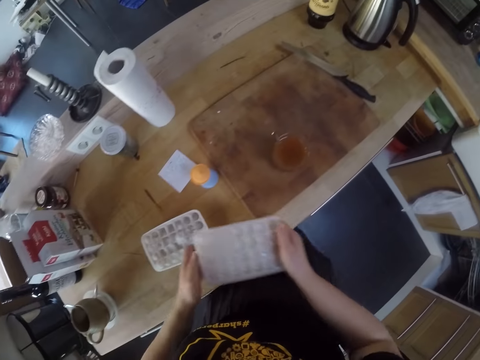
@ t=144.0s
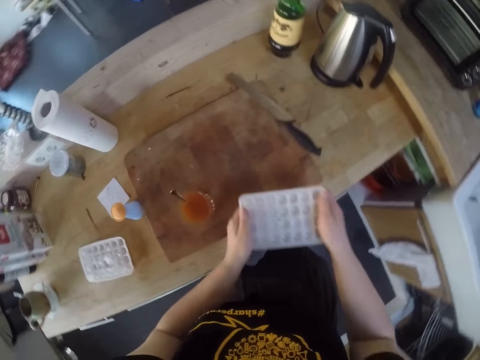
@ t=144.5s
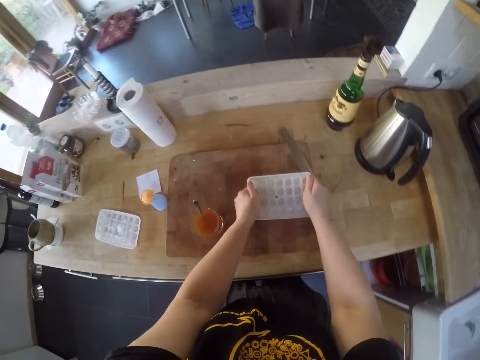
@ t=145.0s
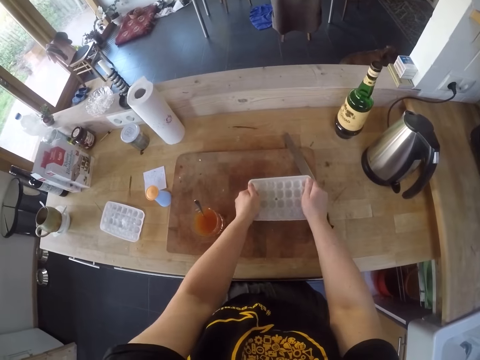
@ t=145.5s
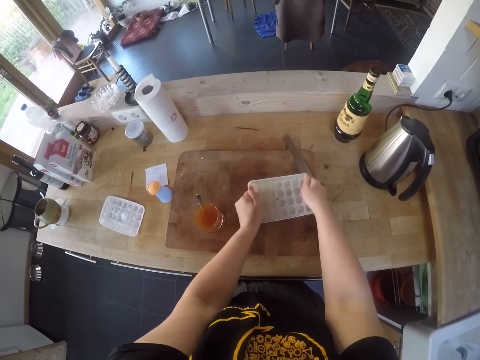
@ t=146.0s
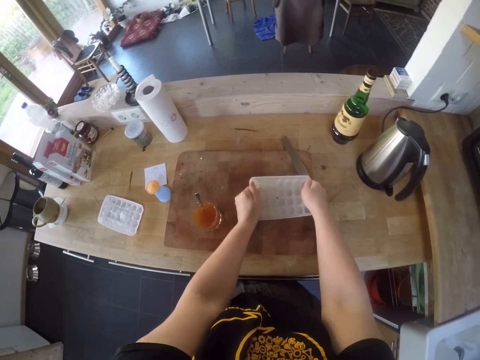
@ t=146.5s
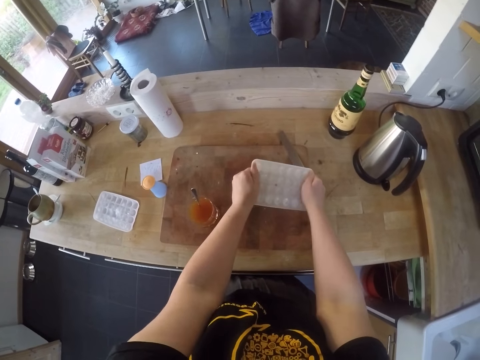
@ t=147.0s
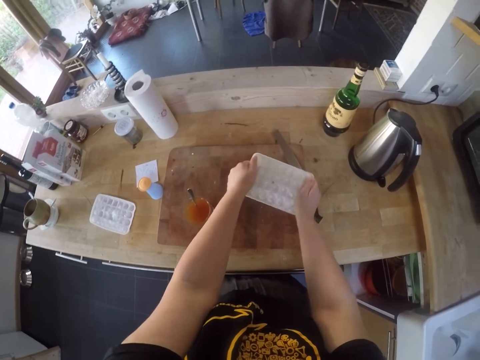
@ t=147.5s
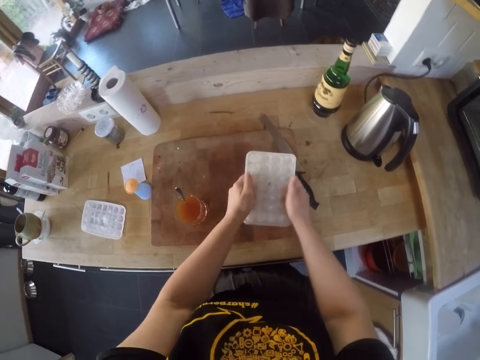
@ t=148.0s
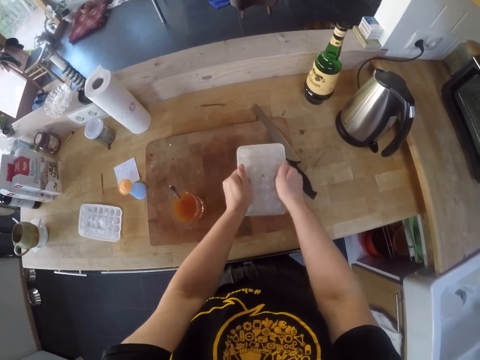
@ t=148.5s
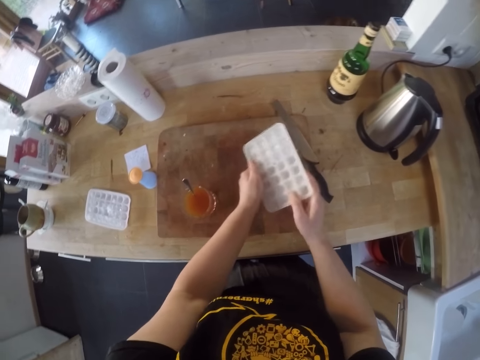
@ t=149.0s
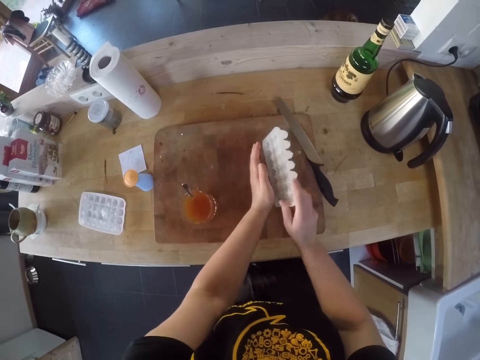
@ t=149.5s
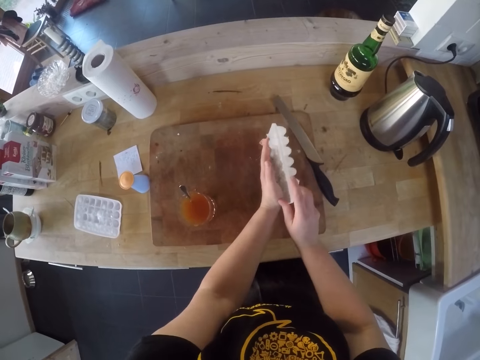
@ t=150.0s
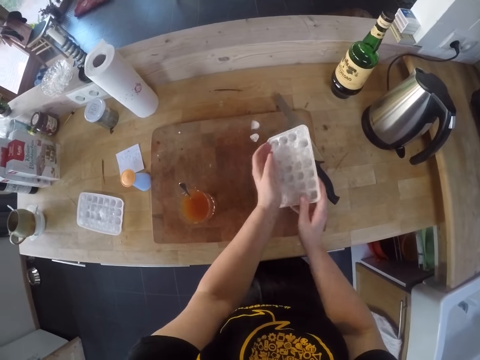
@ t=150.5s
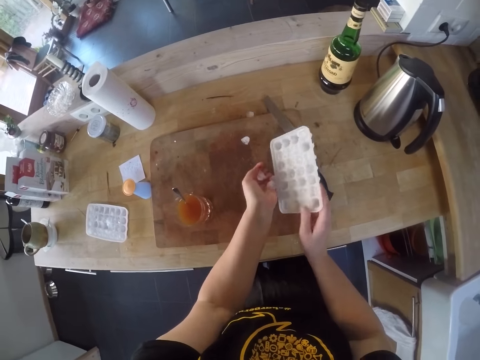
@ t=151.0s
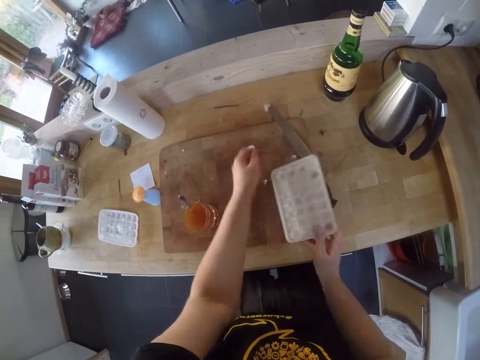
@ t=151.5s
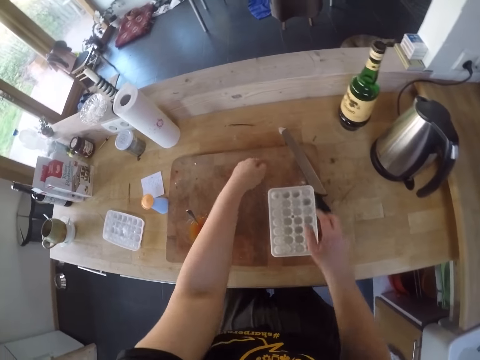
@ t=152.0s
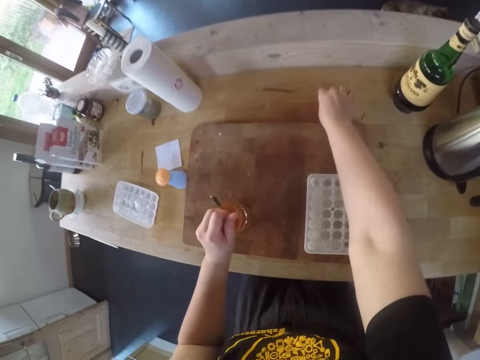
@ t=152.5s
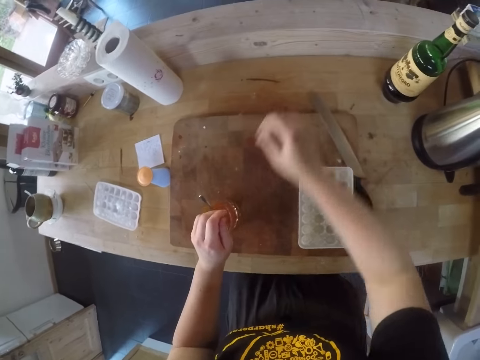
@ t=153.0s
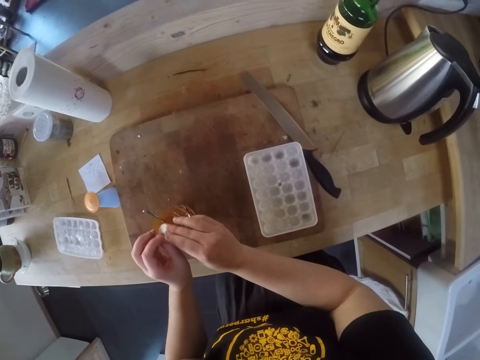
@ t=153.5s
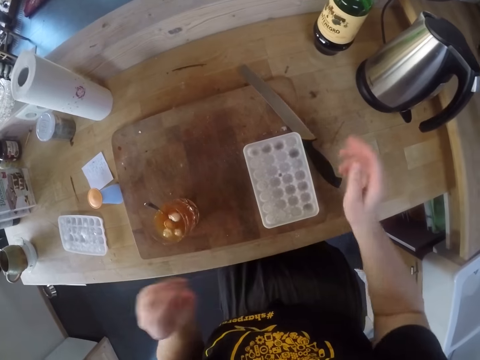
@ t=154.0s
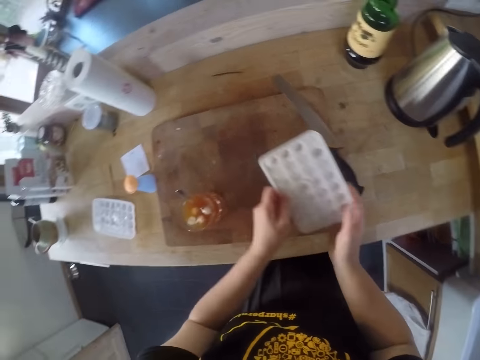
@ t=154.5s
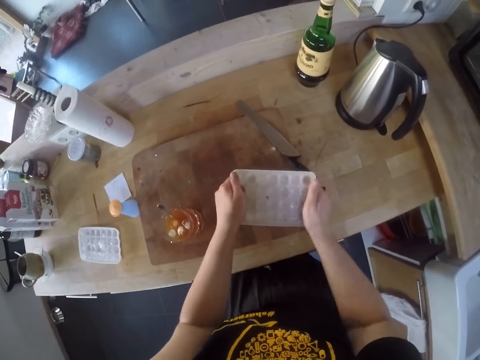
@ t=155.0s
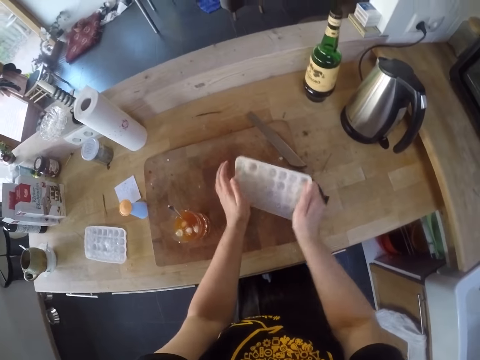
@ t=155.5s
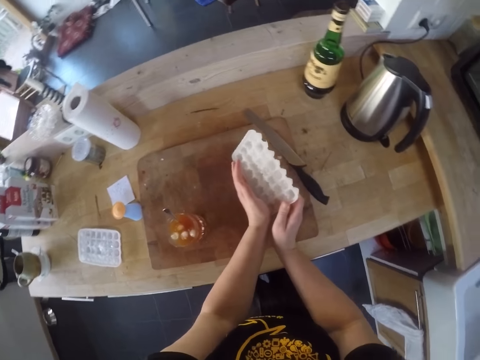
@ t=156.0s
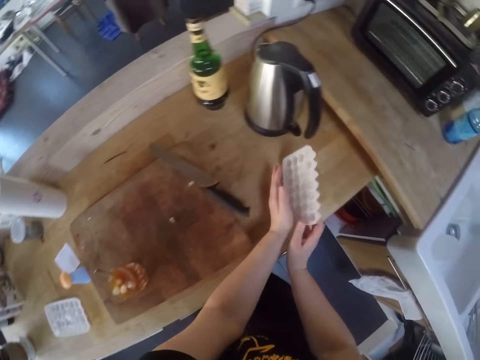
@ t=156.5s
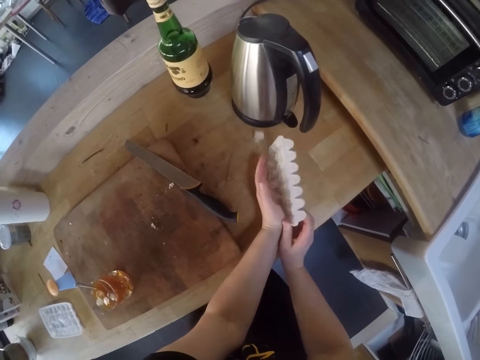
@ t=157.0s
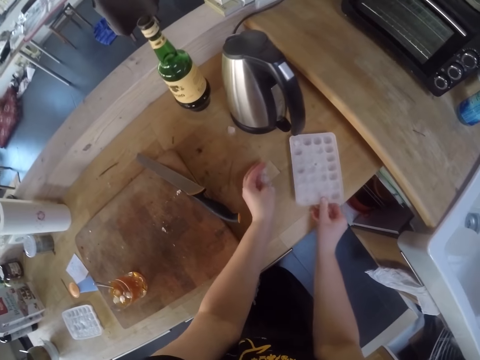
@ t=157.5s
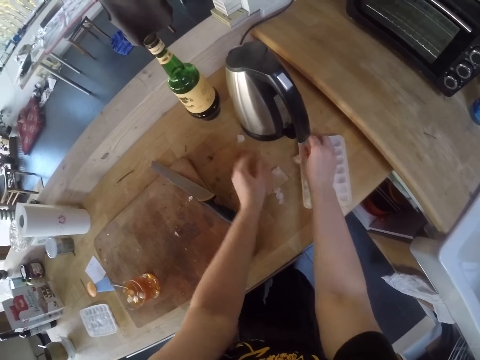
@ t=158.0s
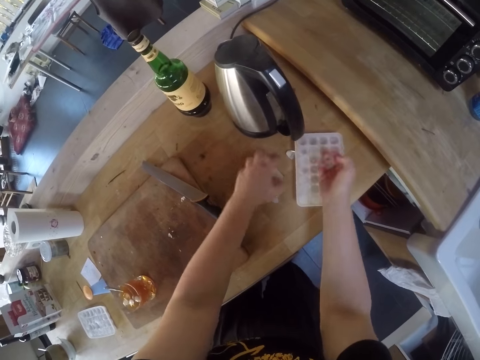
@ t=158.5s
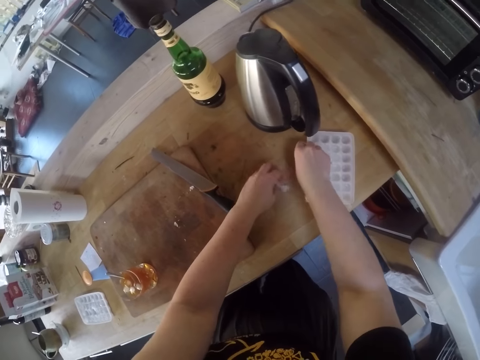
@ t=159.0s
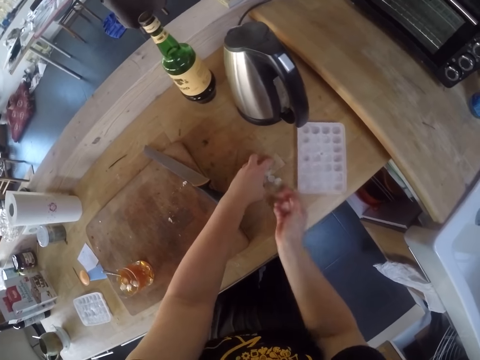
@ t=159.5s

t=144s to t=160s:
The camera wearer breaks the ice in the ice tray. They press the ice tray on the chopping board. They pour the ice cubes in the ice tray on the chopping board. They pick up the ice cubes from the chopping board. They put the ice cube in the cocktail. They pick up the ice cubes from the counter. They put the ice cube in the cocktail in the glass. They pick up the ice tray from the chopping board. They break the ice cube in the ice tray. They pour the ice cubes in the ice tray on the kitchen cabinet. They pick up the ice cubes from the kitchen cabinet.

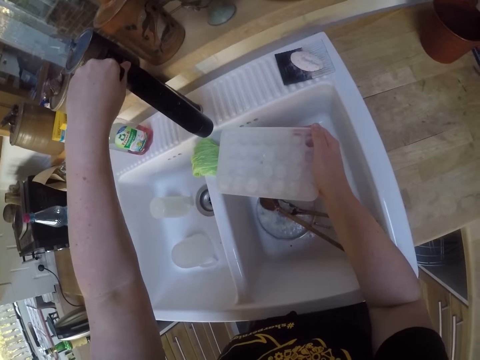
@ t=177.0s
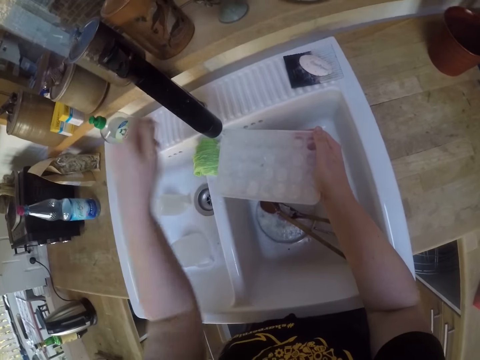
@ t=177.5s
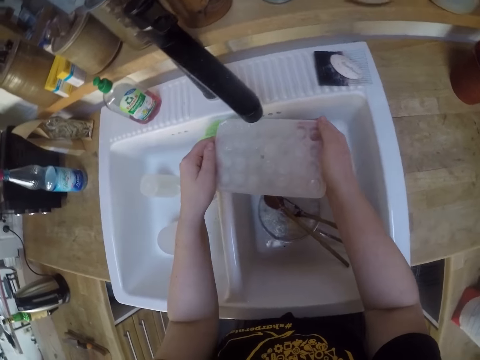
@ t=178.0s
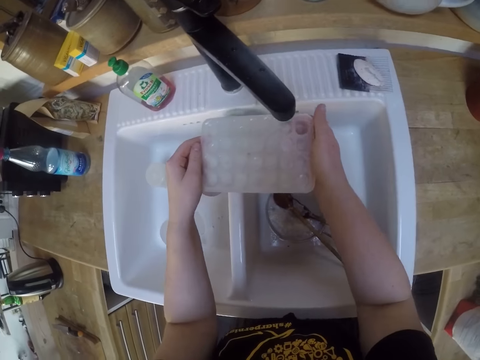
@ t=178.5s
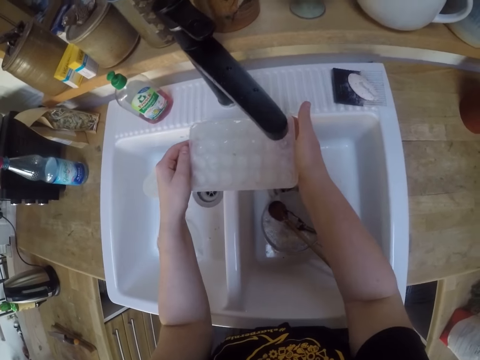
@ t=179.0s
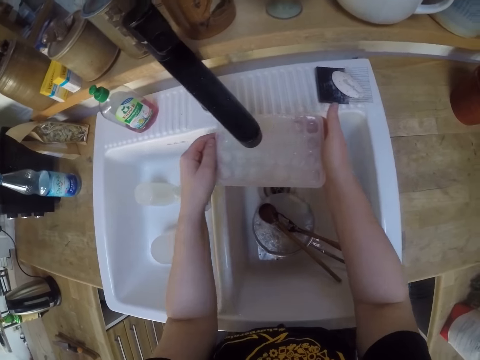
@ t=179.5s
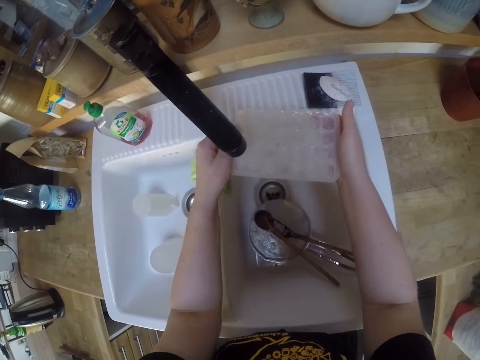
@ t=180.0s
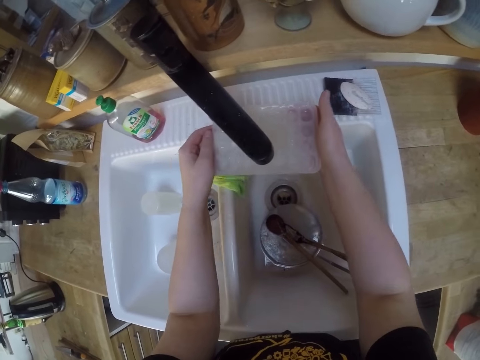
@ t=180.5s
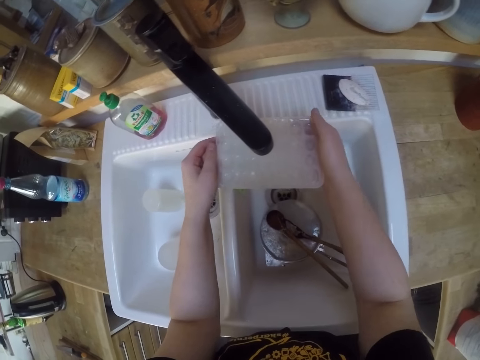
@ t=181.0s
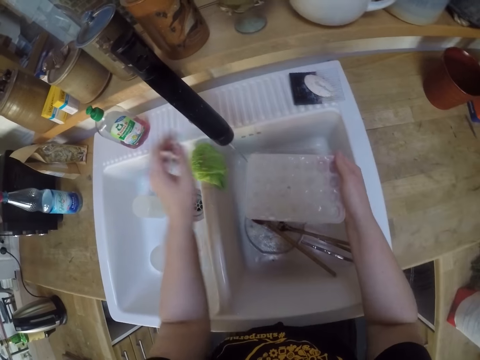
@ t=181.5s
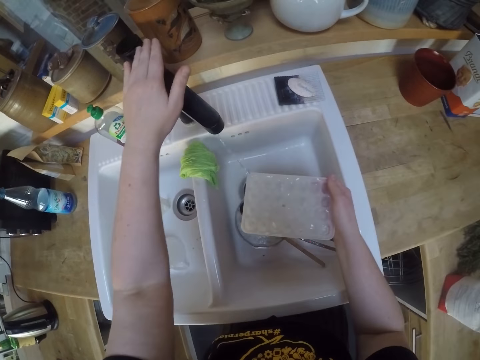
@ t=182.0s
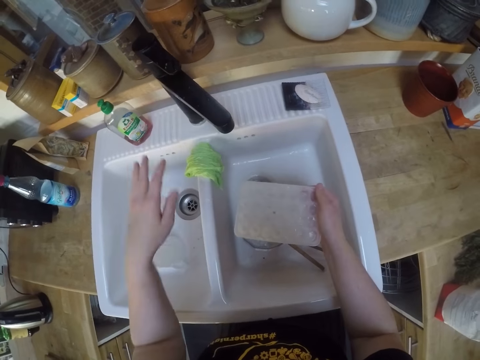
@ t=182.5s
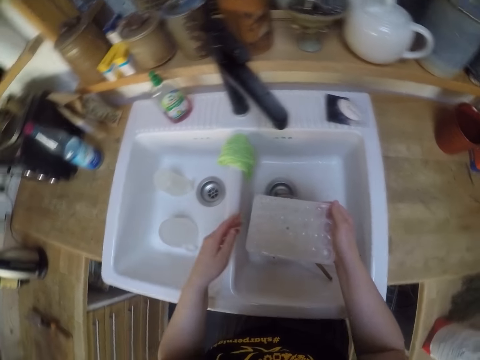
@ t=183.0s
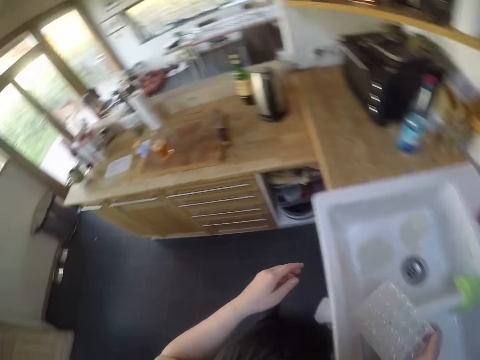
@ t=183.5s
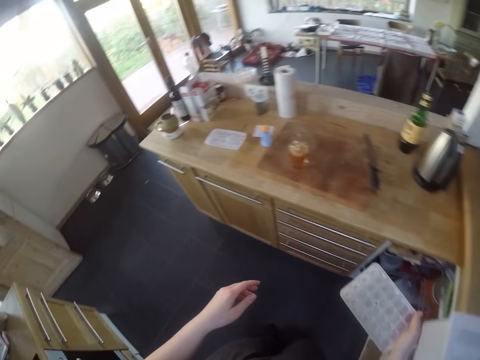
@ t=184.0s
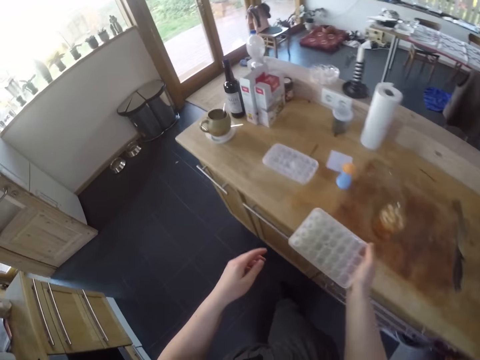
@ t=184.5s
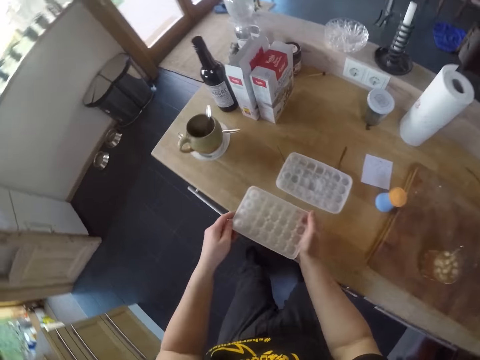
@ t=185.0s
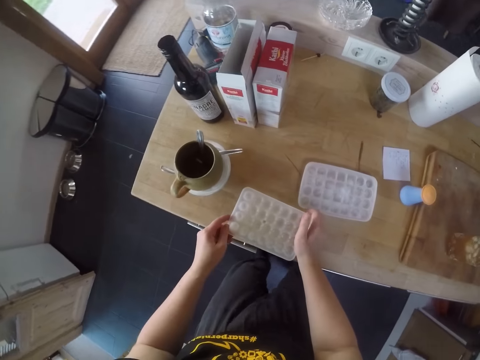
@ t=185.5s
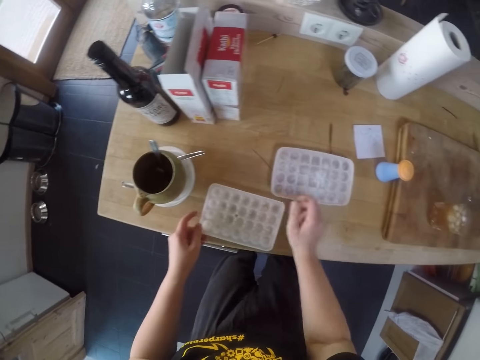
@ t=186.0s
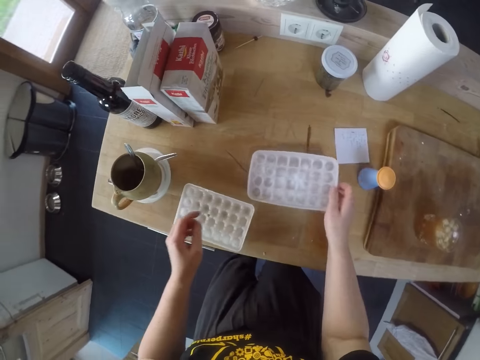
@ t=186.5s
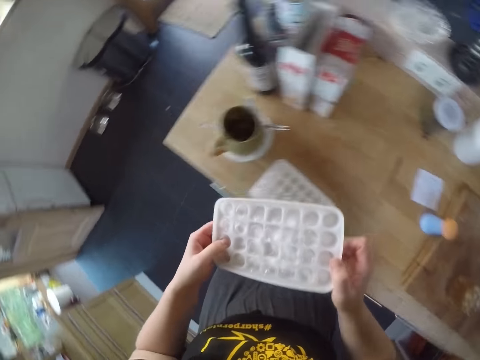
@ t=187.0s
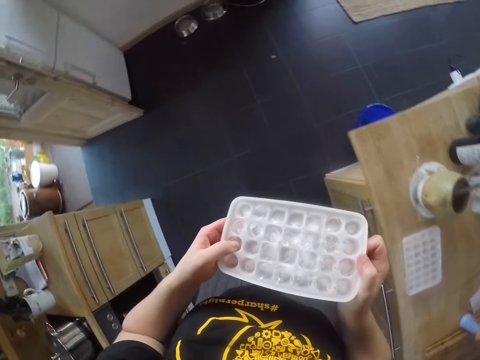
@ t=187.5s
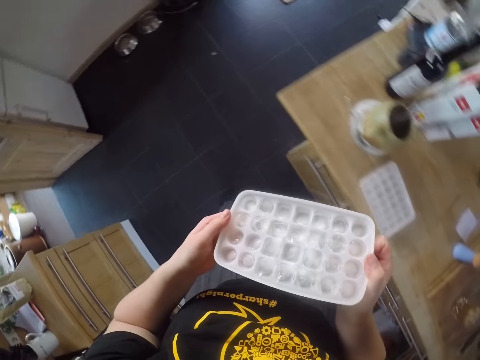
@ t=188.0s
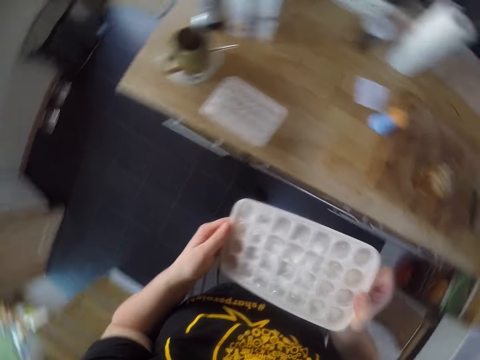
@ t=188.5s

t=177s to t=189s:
The camera wearer refills the ice tray with water. They close the tap. They carry the ice tray with water to the countertop. They walk towards the other ice tray. They drop the ice tray on the kitchen cabinet. They pick up the second ice tray from the kitchen cabinet.
